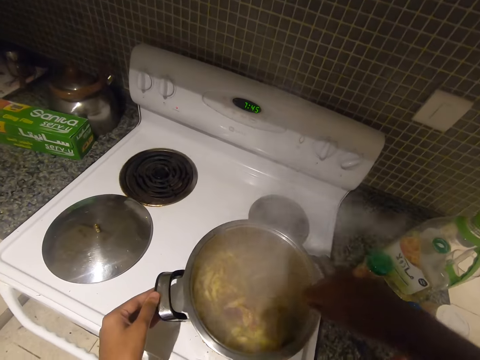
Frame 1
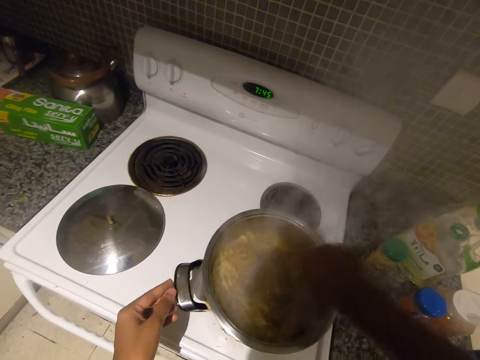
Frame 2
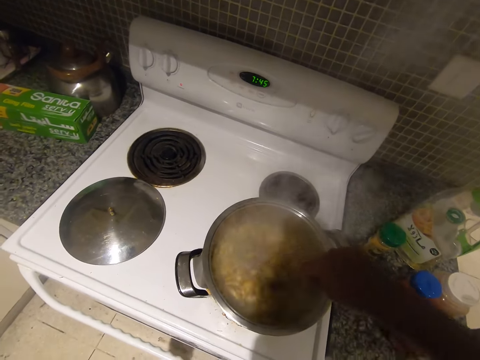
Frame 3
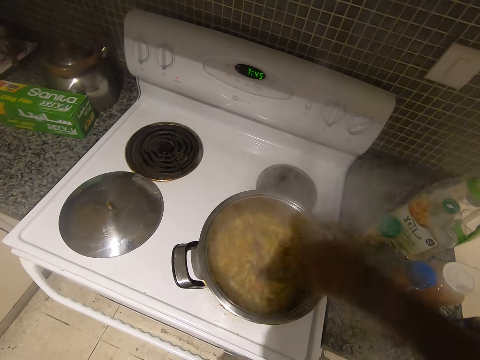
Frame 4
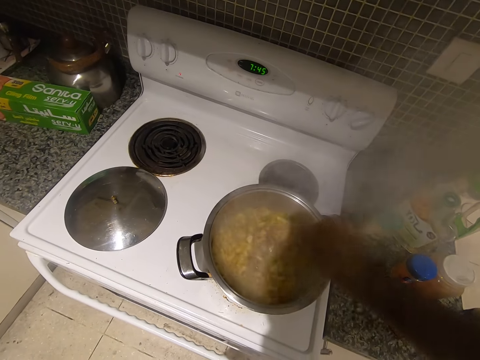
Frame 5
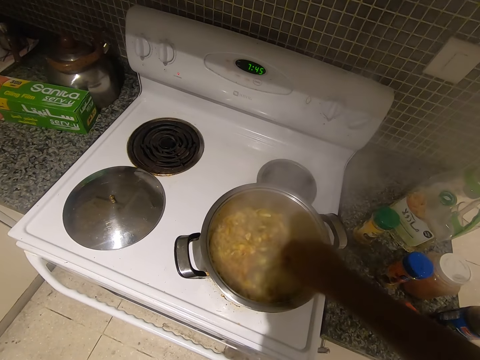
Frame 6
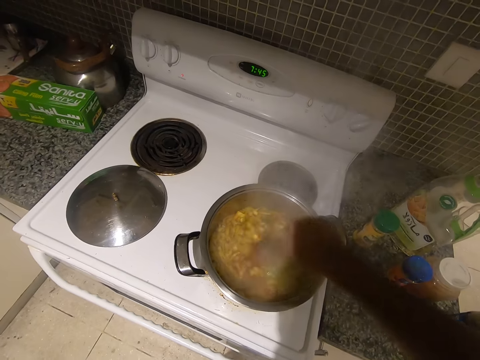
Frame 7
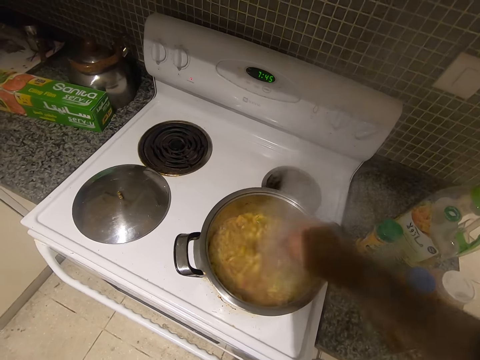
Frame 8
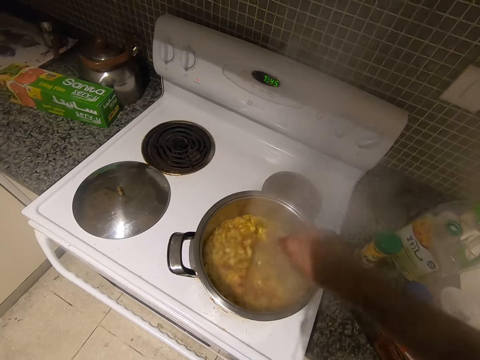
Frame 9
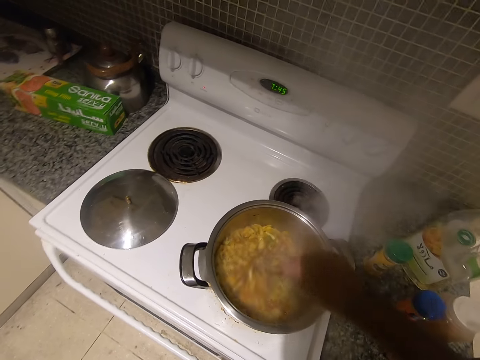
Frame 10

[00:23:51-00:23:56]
The camera wearer stirs the food.

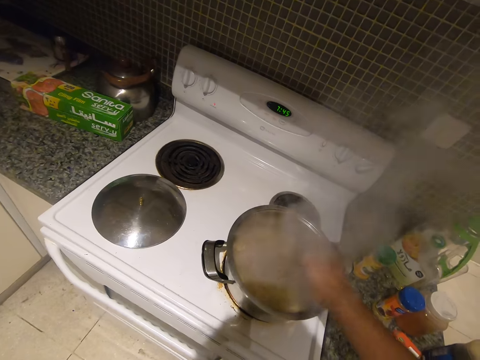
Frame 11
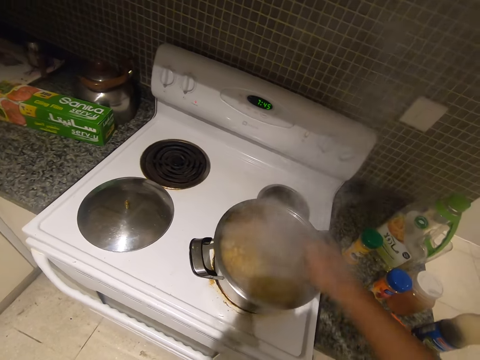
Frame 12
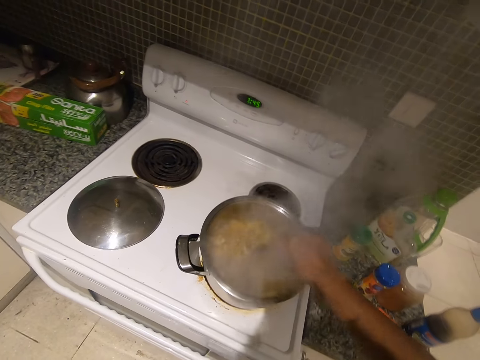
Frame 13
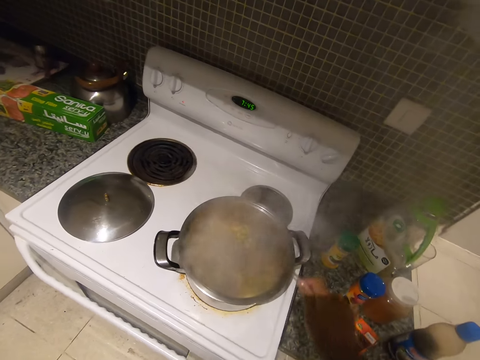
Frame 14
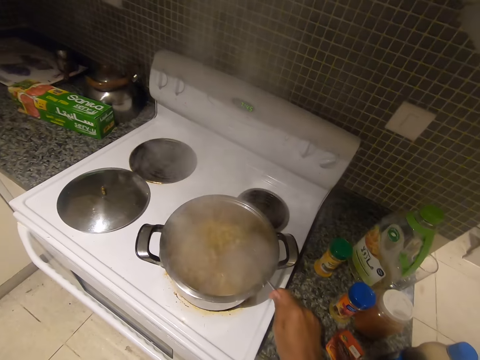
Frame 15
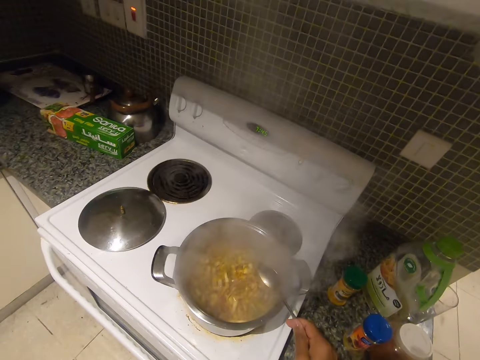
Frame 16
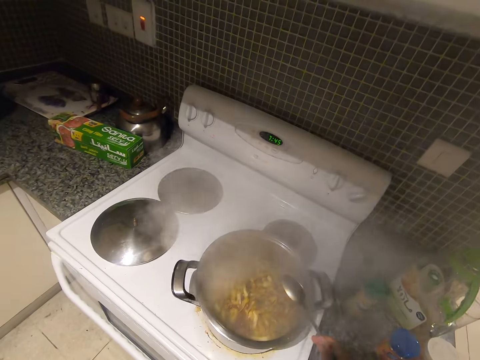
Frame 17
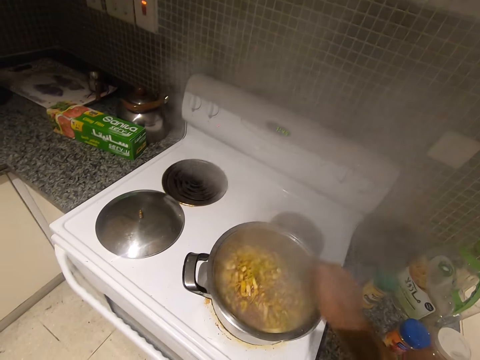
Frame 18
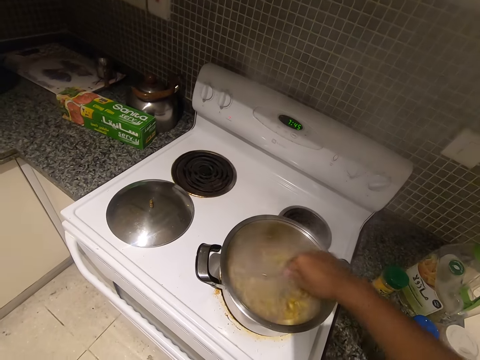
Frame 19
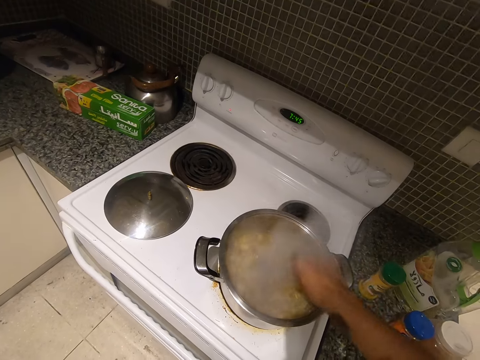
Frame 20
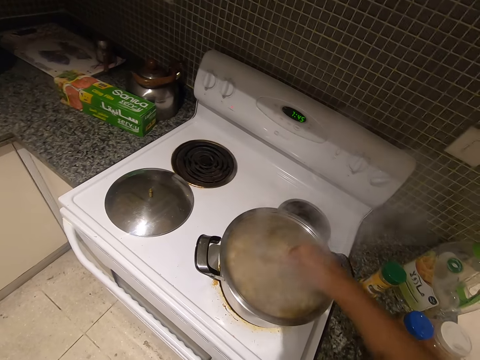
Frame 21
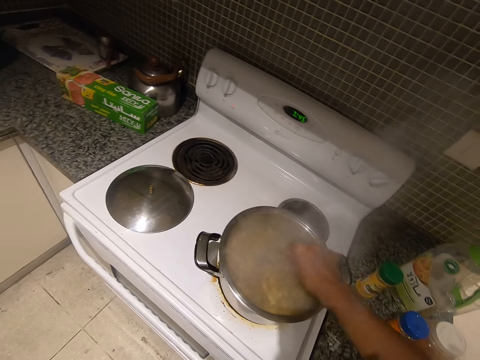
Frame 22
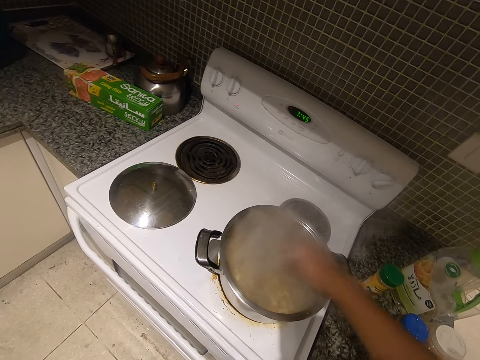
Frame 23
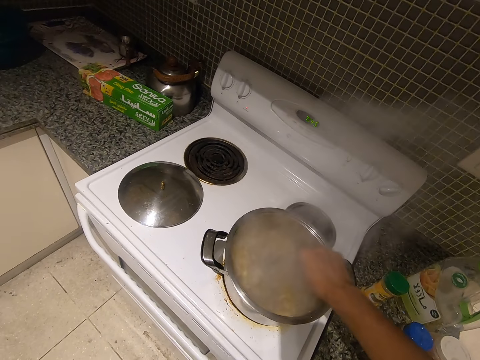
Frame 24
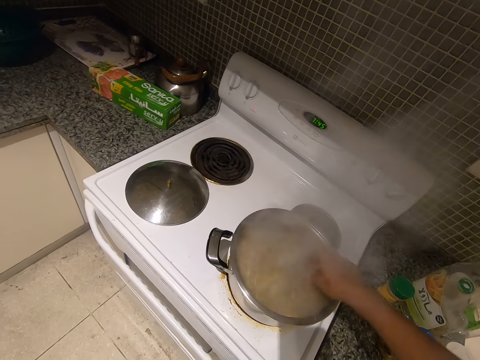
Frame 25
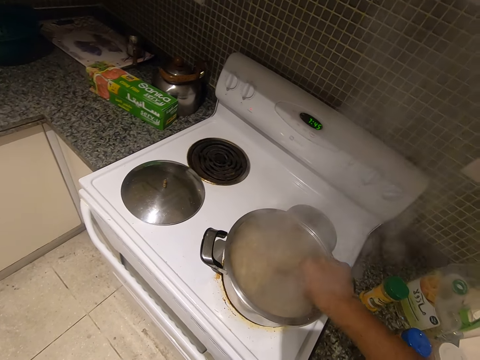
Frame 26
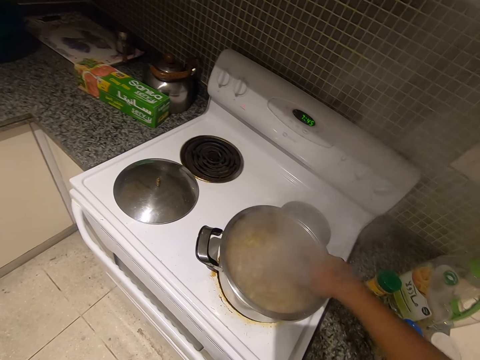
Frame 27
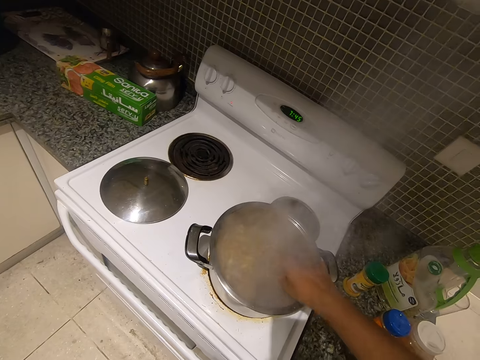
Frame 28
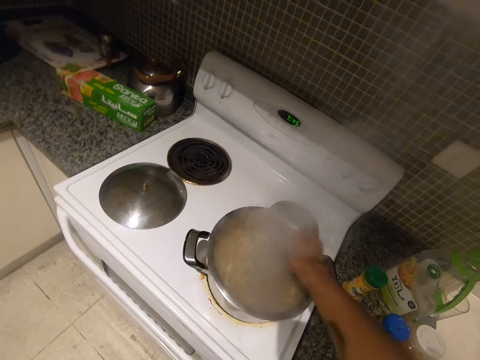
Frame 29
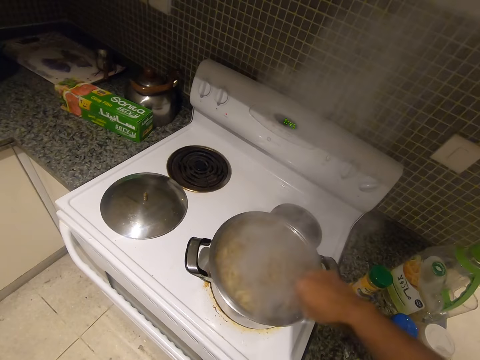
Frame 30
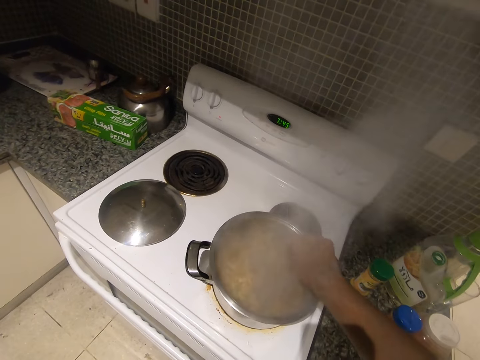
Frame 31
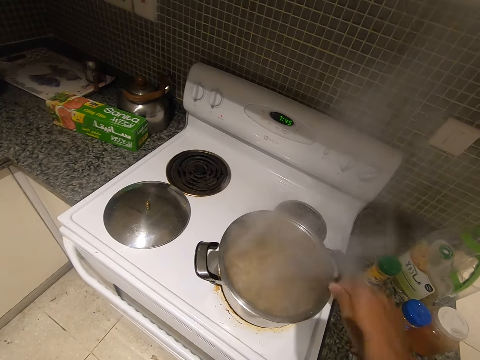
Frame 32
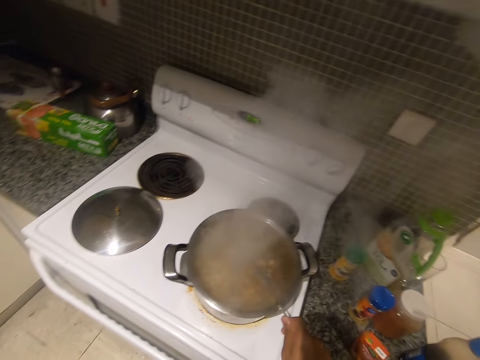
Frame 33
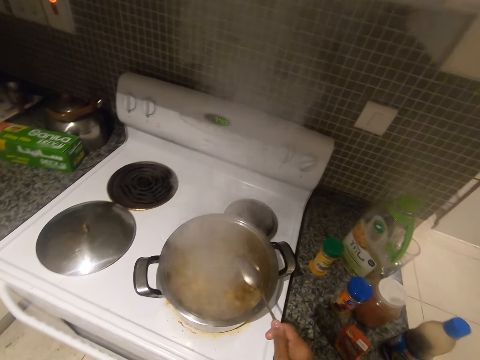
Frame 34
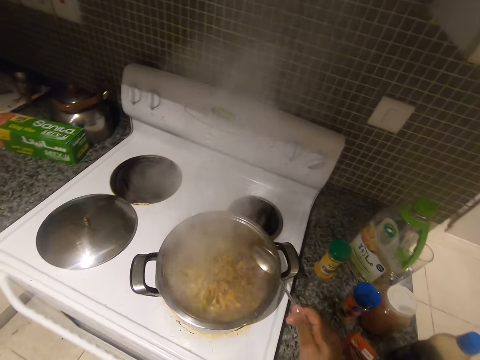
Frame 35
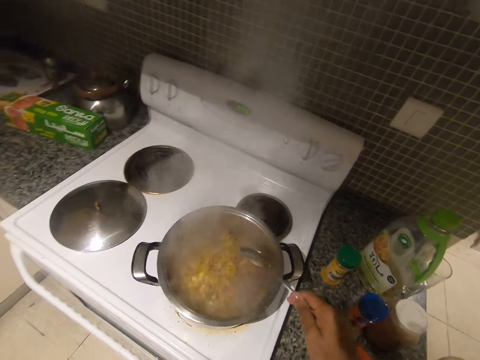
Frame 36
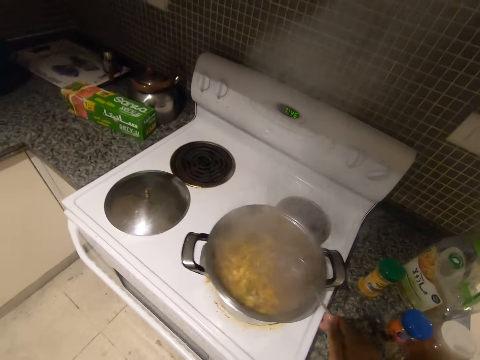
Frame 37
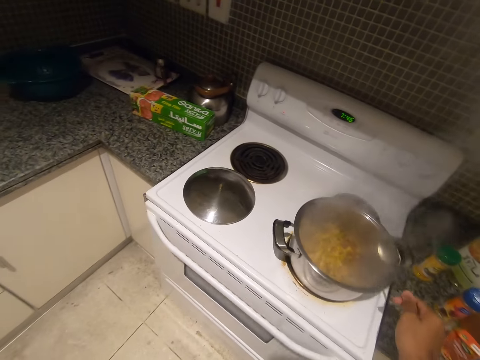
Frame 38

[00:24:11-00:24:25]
The camera wearer bangs the spoon on the cooking pot. They stir the food. They bang the spoon on the cooking pot.

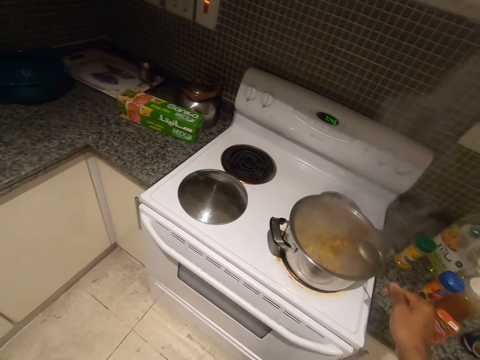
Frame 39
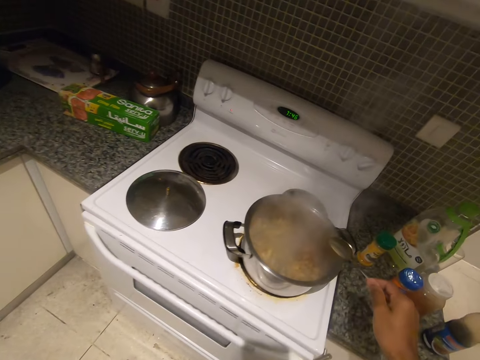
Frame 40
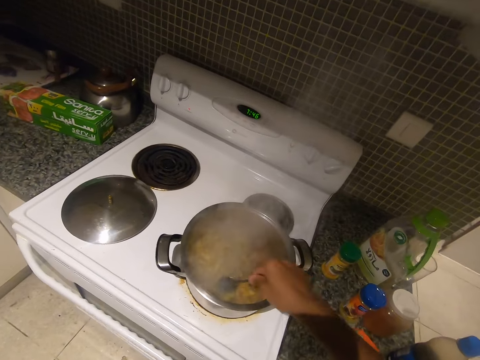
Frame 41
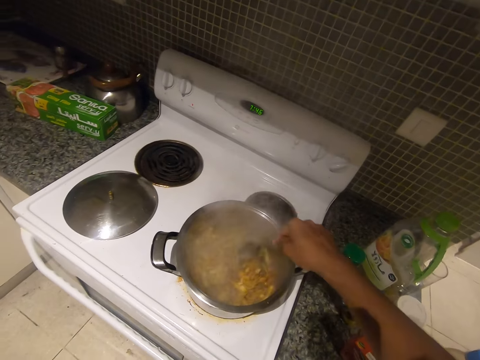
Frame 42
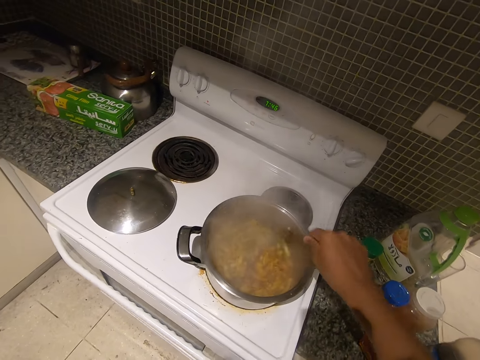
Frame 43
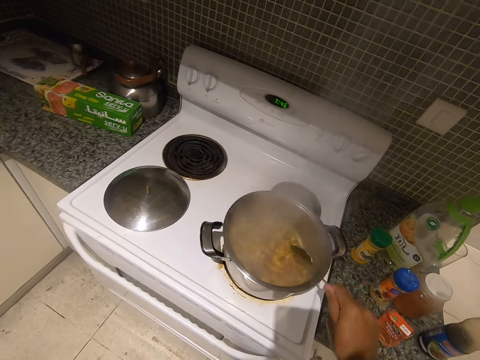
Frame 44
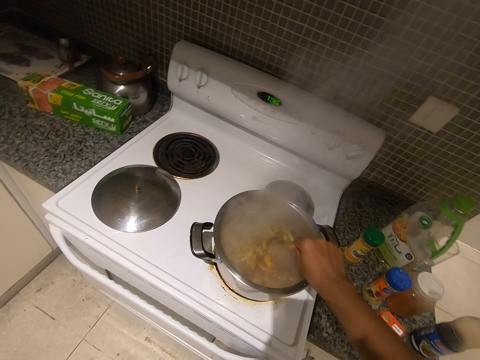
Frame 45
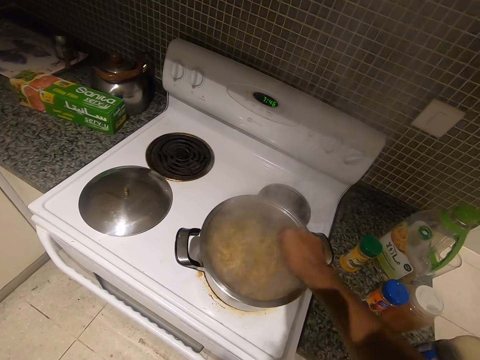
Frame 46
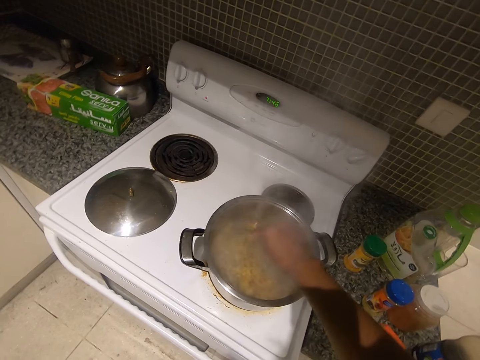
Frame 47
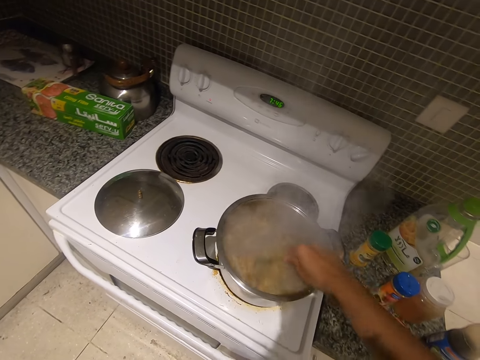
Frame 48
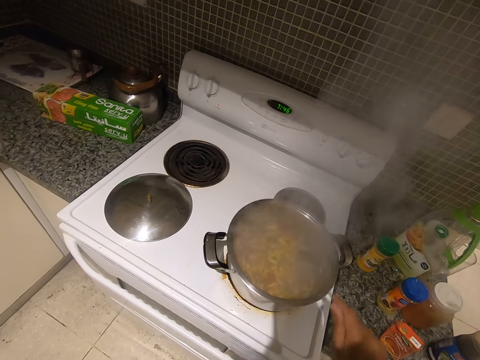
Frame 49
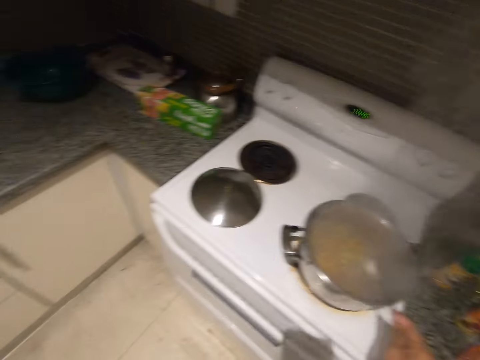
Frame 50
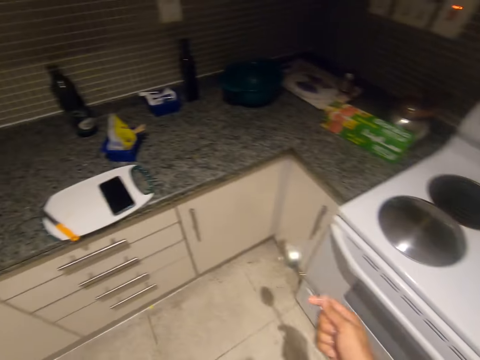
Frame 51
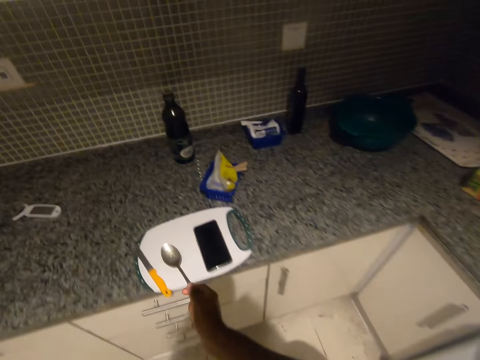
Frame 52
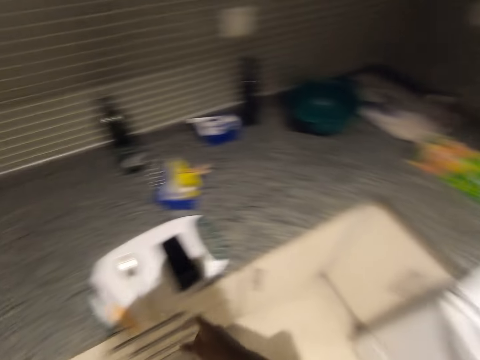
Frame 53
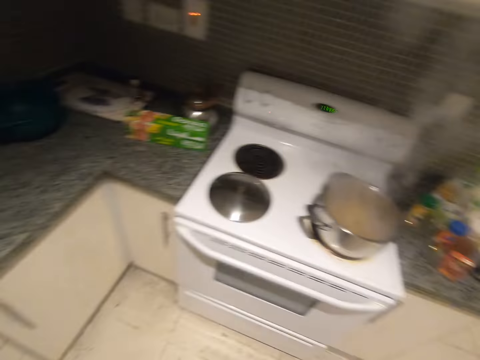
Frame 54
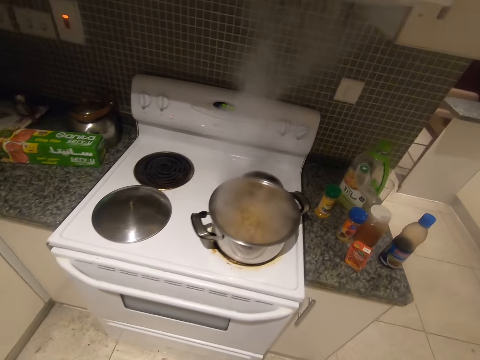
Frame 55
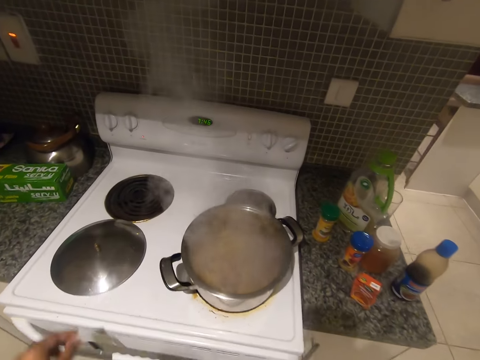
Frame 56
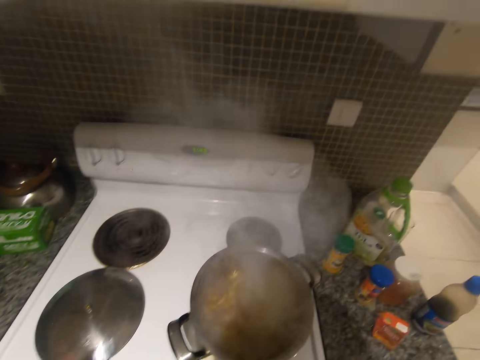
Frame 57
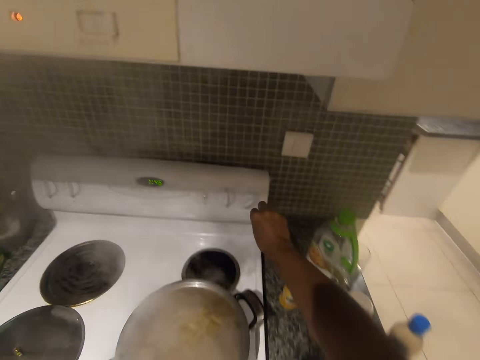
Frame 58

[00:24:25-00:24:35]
The camera wearer stirs the food. He bangs the spoon on the cooking pot. He walks in the room. He drops the spoon on the chopping board on the kitchen countertop with his right hand. He walks in the room.
